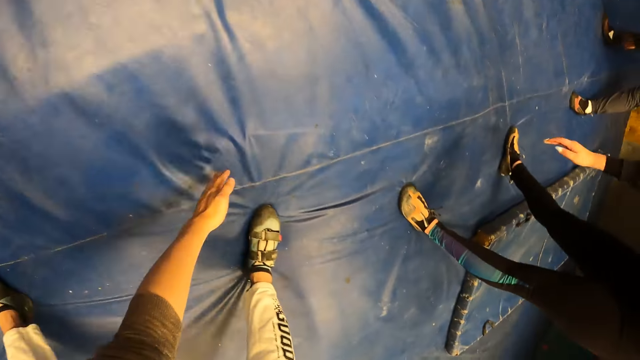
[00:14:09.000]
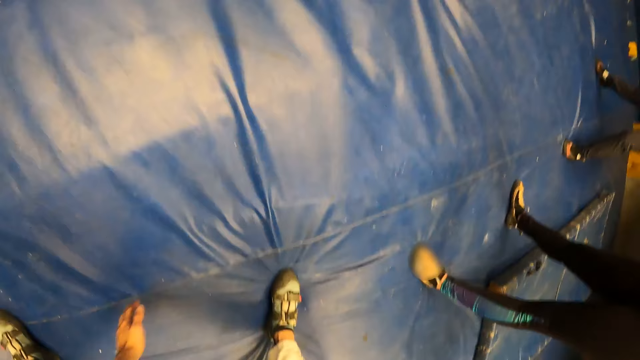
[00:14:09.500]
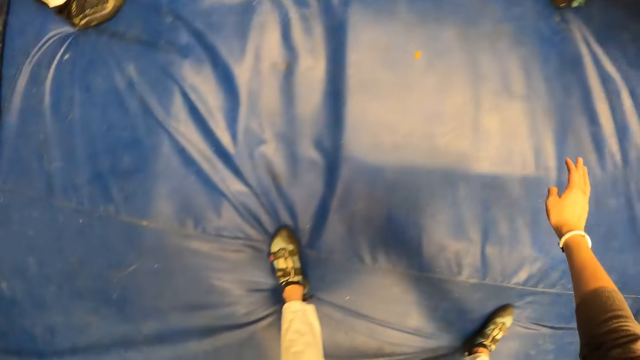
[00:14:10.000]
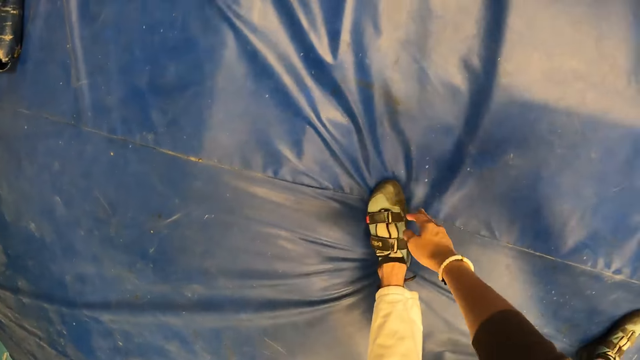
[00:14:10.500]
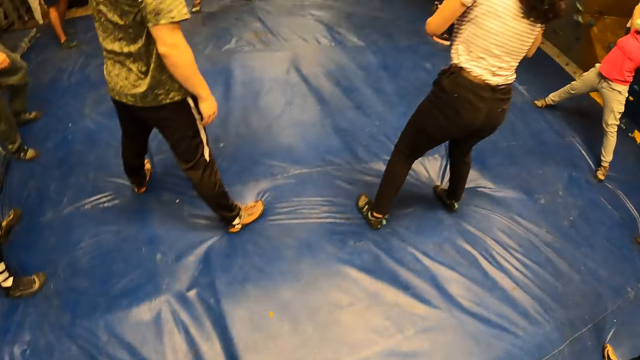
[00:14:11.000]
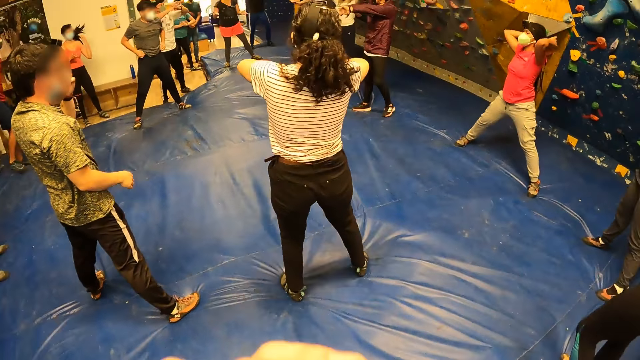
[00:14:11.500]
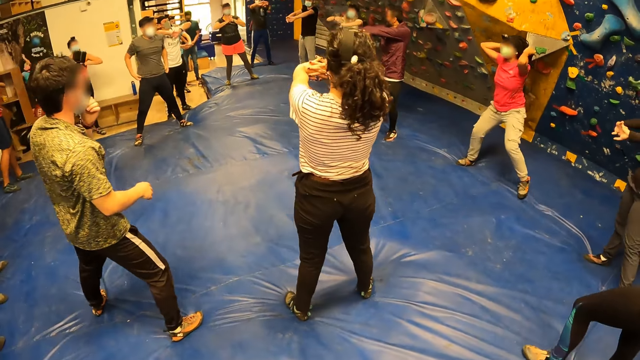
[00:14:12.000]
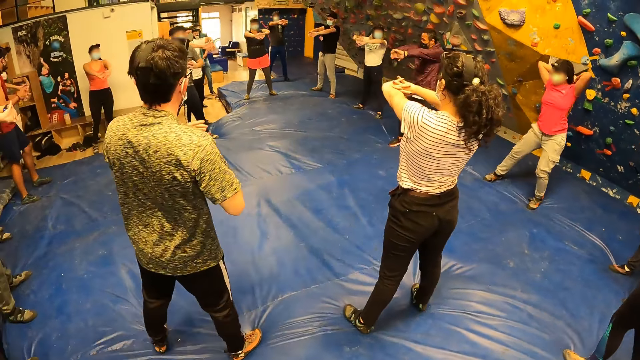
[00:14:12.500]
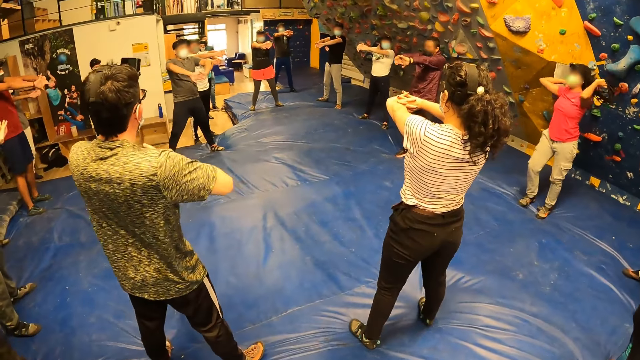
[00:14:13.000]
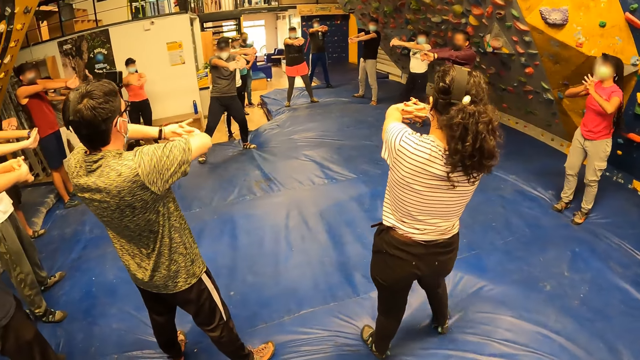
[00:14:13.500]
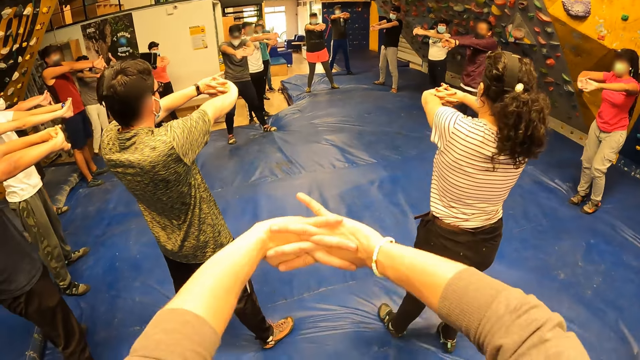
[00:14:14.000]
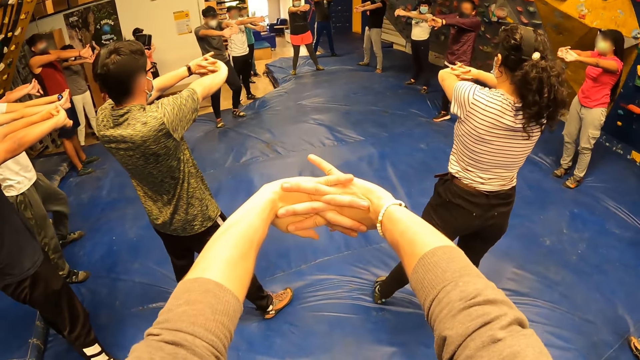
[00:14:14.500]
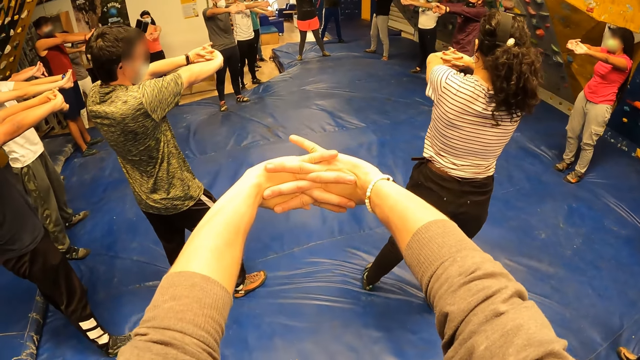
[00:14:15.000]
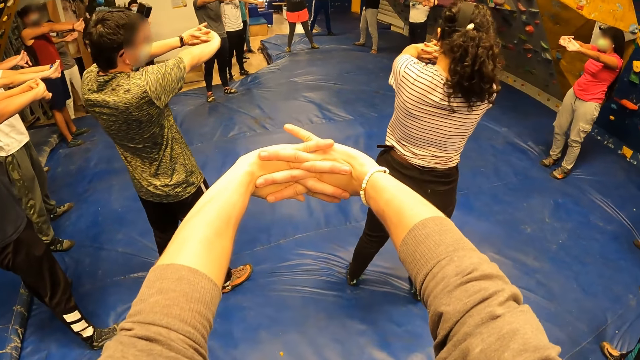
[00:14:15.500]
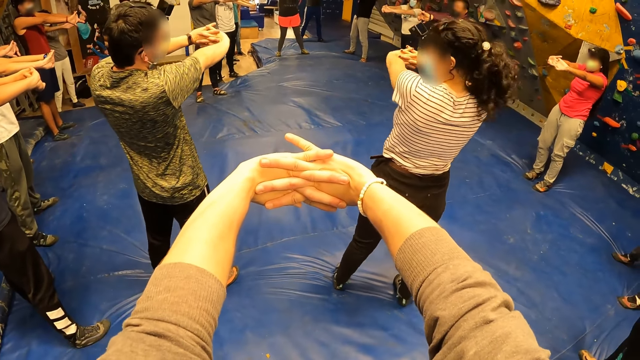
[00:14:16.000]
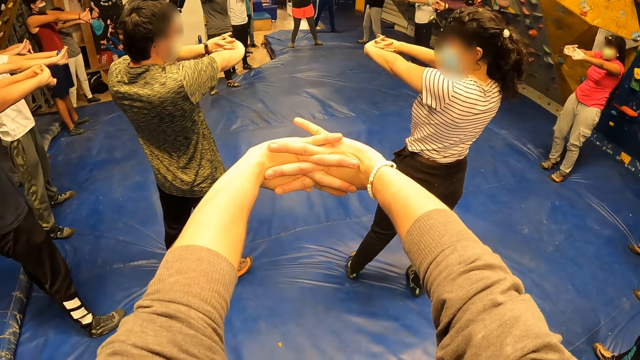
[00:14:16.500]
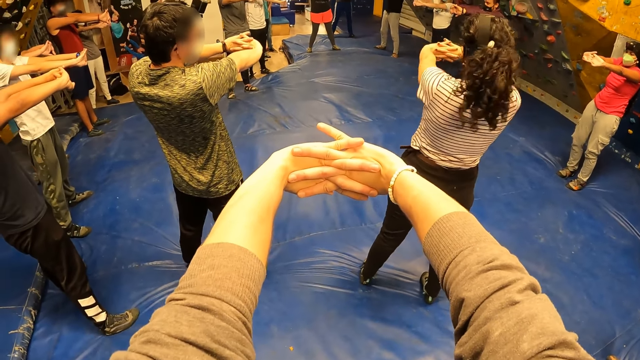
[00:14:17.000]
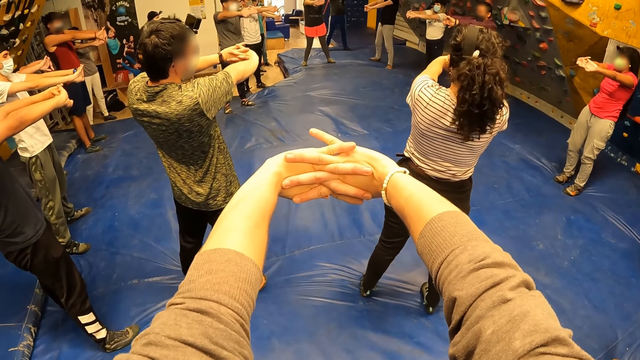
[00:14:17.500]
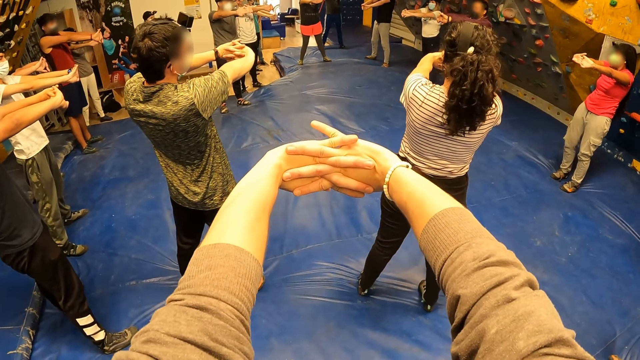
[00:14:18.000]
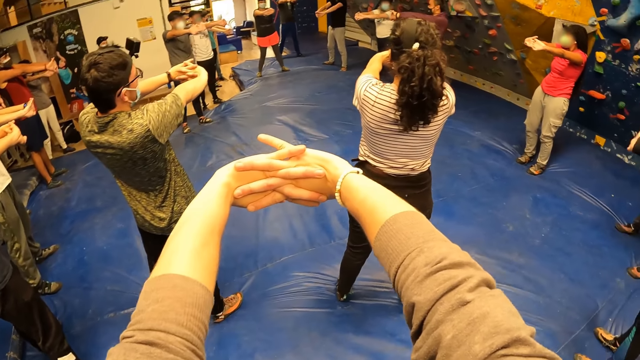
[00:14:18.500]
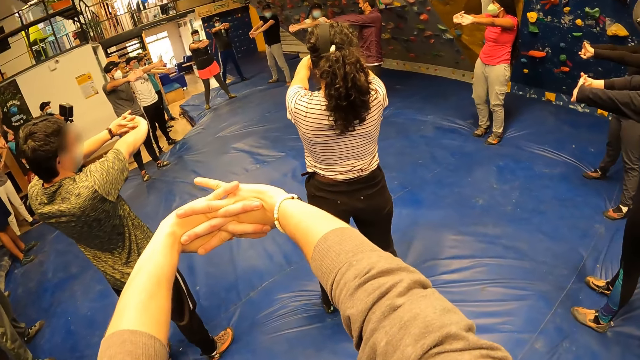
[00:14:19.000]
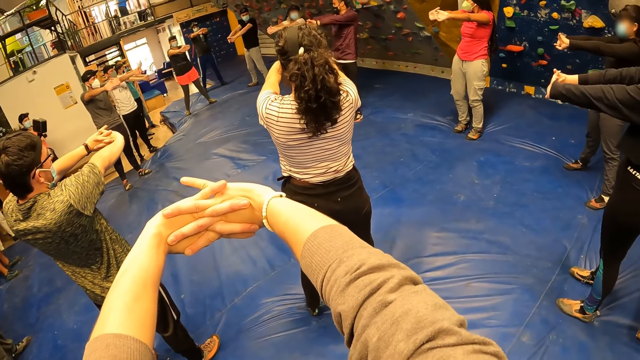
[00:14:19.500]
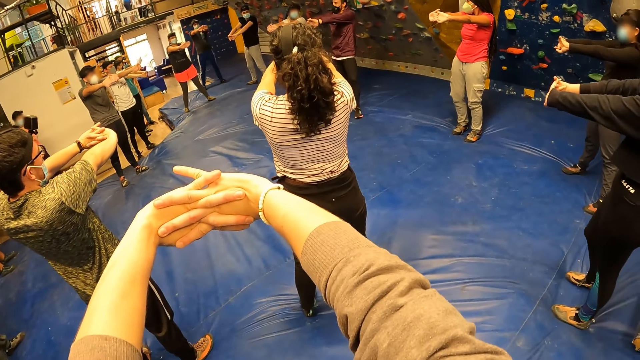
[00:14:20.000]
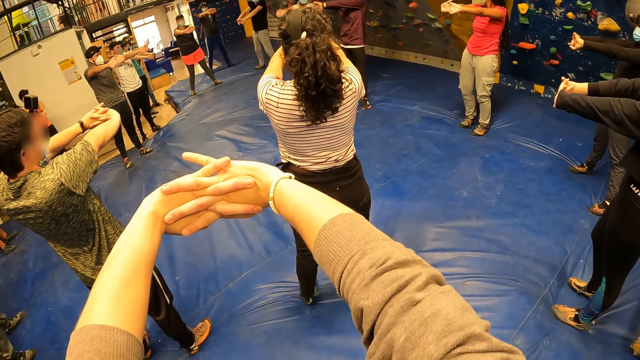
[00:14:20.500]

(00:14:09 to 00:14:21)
The camera wearer gets up. They stretch hands.

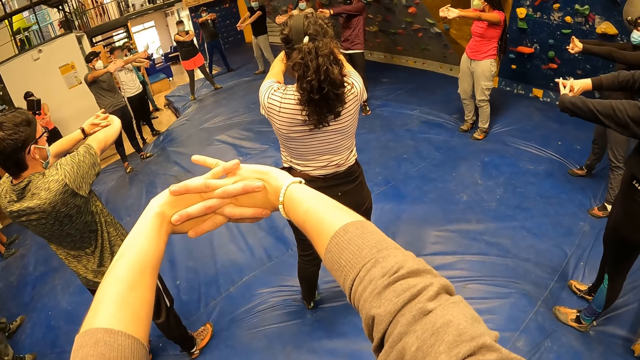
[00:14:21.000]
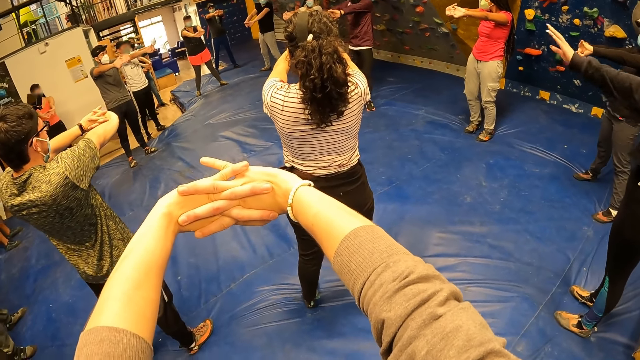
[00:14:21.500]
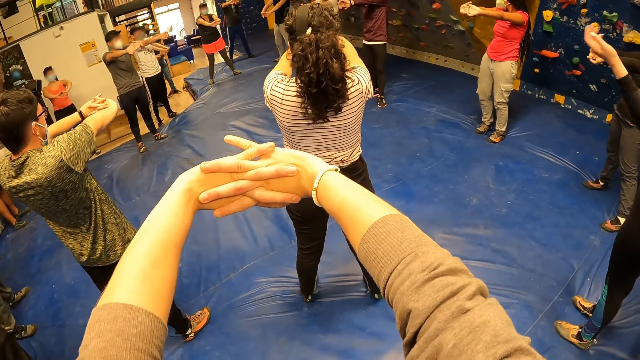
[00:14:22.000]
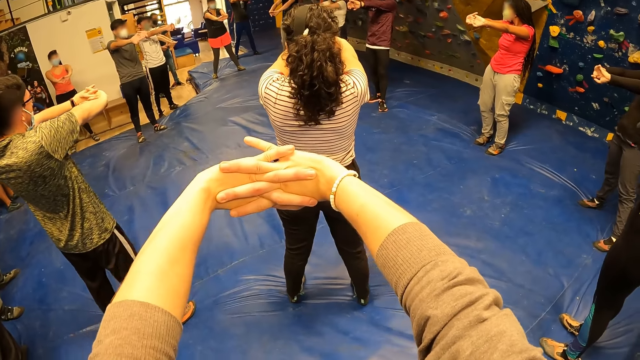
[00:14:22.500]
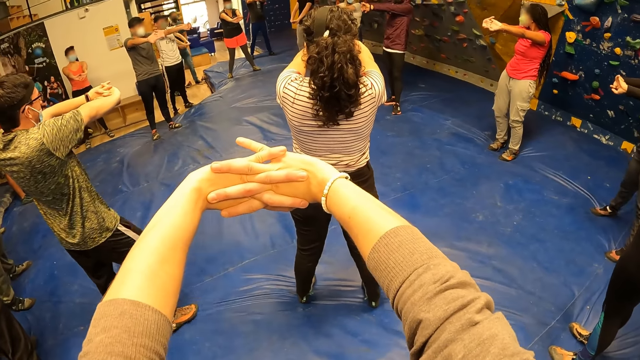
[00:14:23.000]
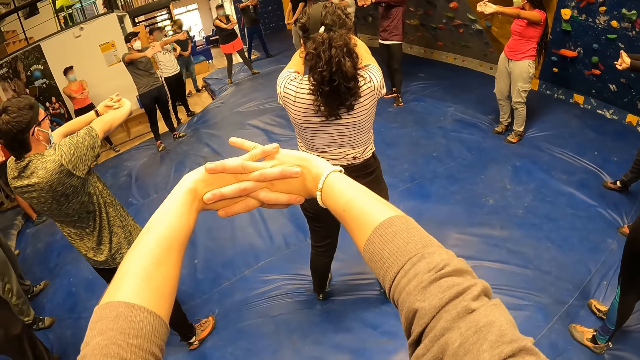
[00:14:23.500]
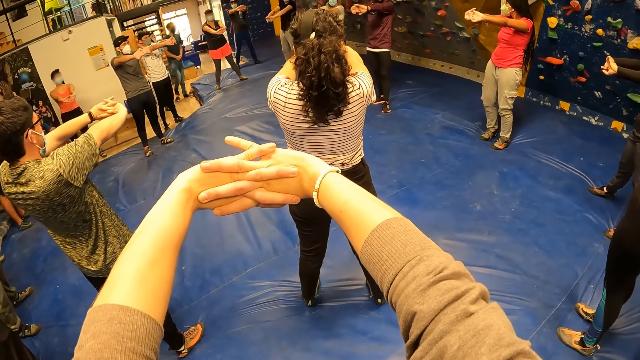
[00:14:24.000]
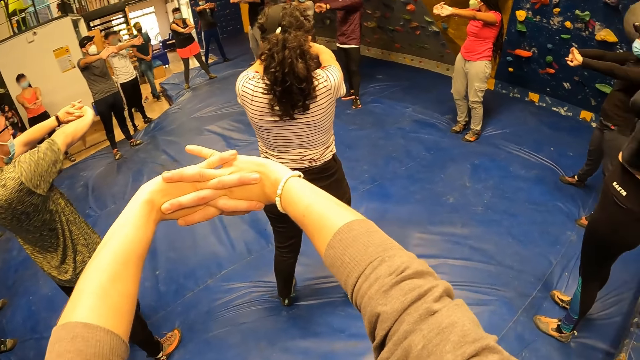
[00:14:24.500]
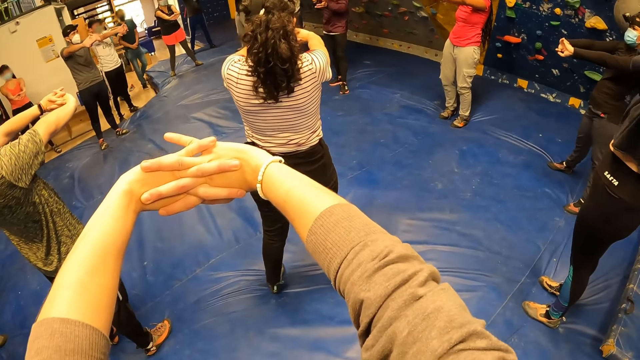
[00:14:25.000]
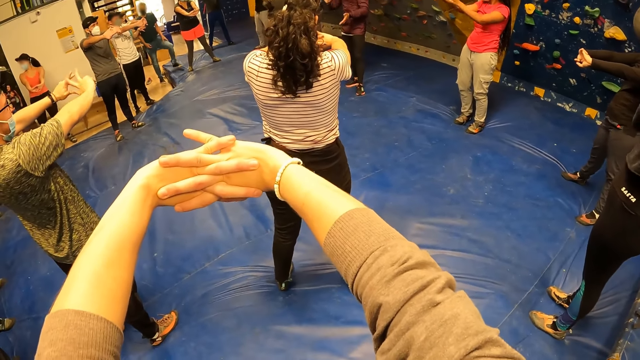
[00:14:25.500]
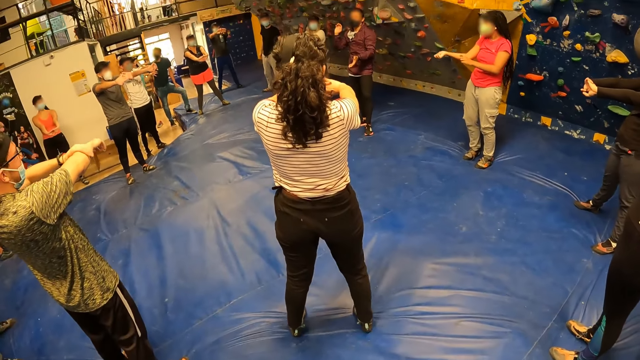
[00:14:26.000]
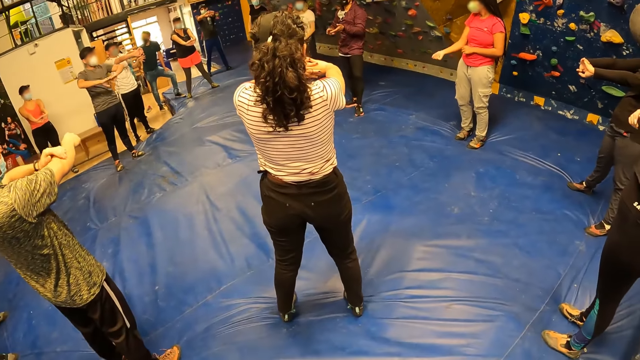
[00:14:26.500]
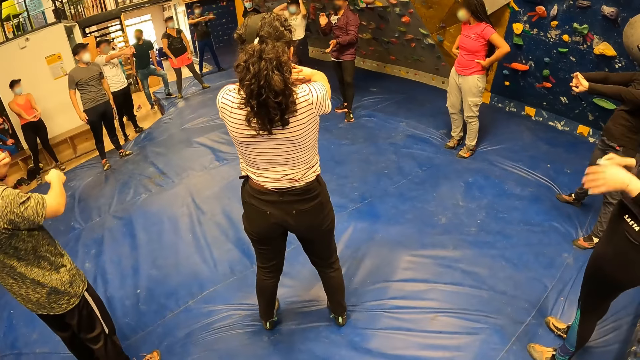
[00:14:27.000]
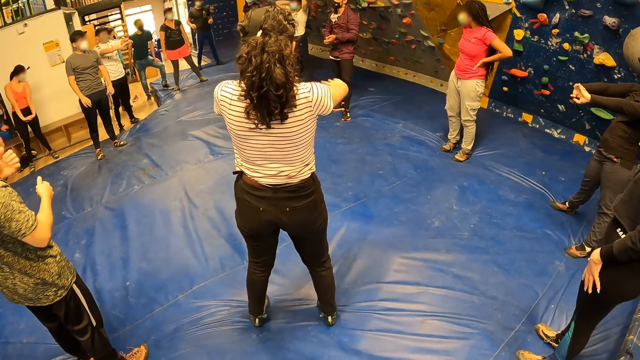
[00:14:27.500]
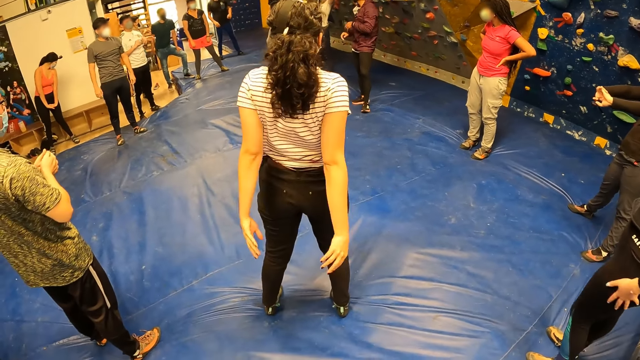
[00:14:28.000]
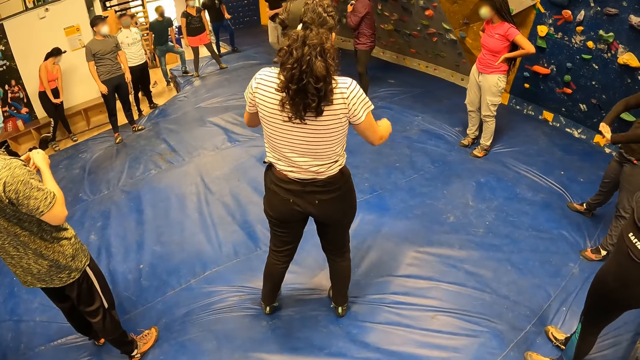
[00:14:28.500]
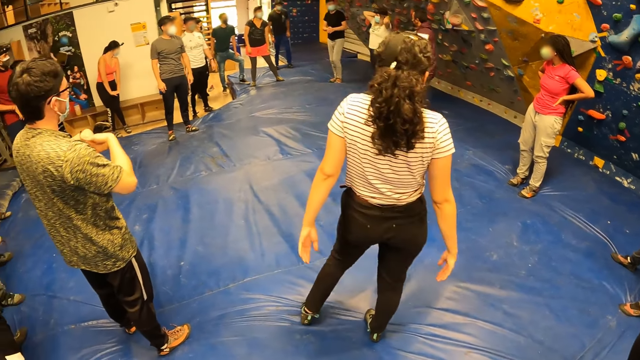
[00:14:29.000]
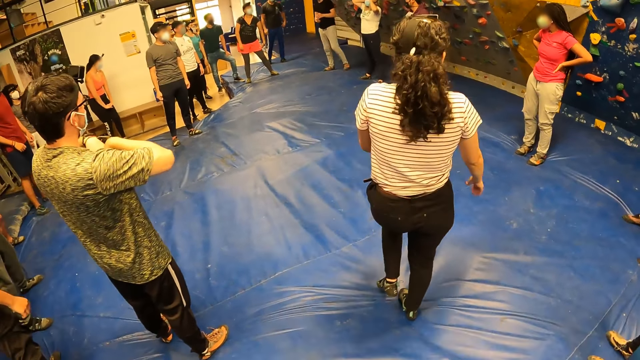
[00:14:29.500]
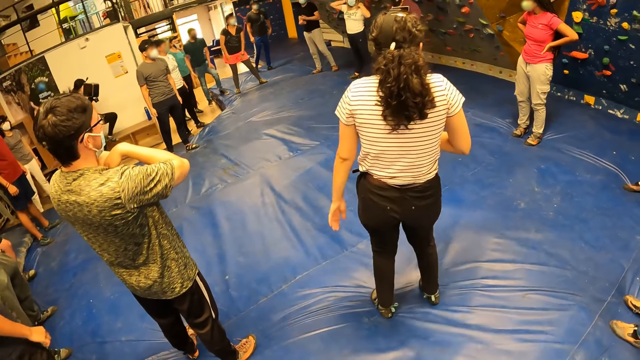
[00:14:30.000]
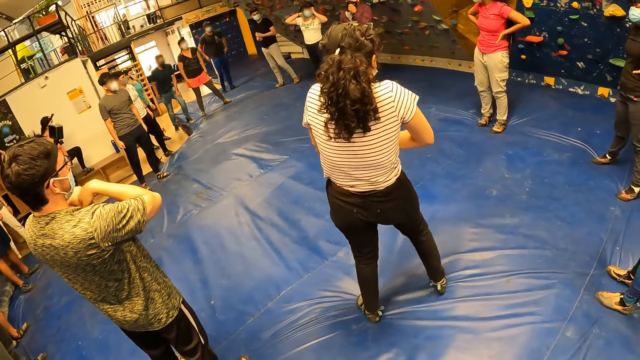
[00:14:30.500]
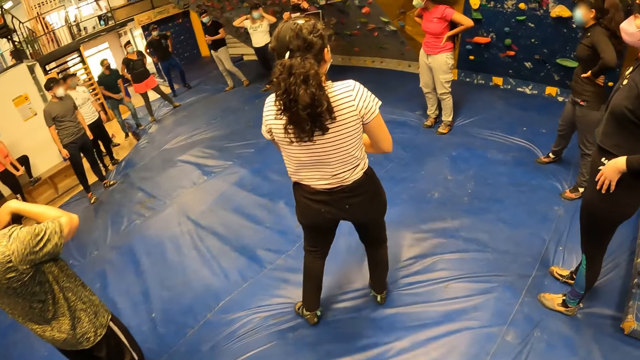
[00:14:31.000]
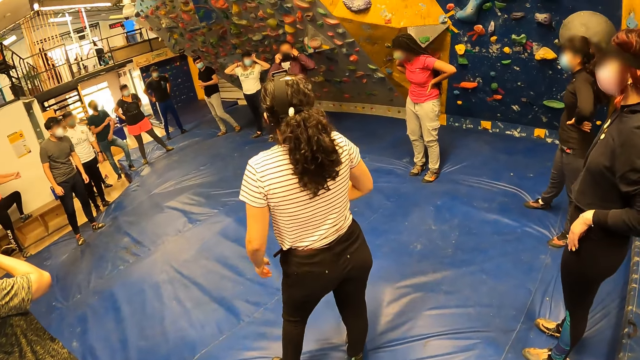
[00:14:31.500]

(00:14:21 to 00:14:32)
A man interacts with the camera wearer and the group of people. The camera wearer drops hands. The man adjusts the nose mask on his face with both hands.
